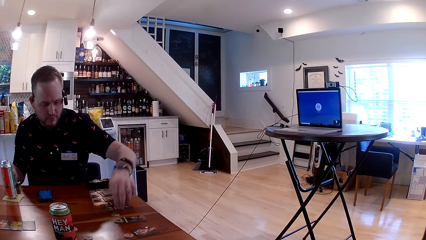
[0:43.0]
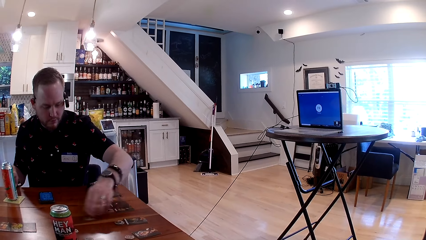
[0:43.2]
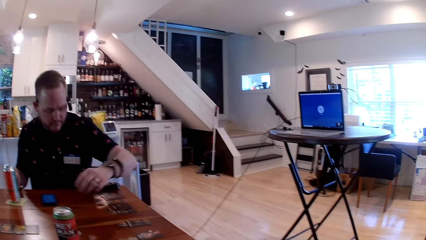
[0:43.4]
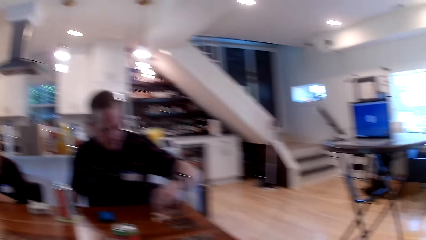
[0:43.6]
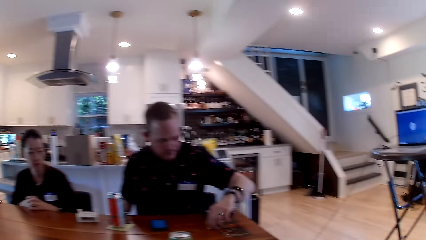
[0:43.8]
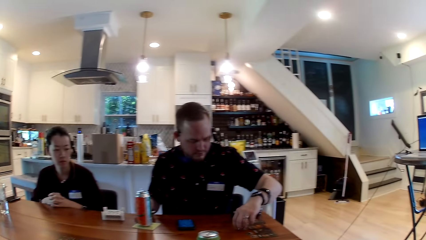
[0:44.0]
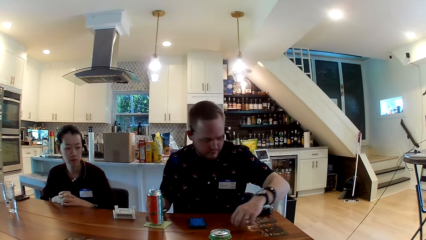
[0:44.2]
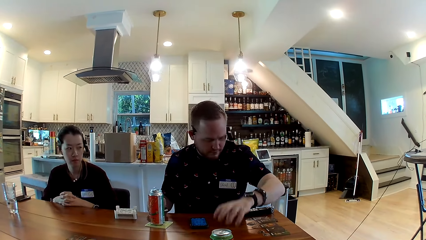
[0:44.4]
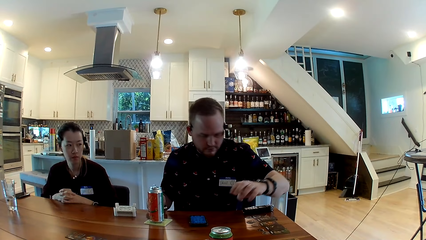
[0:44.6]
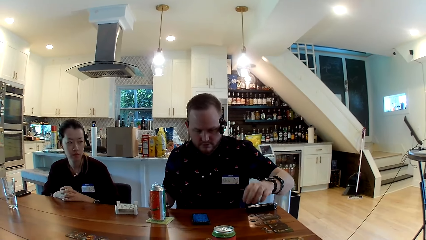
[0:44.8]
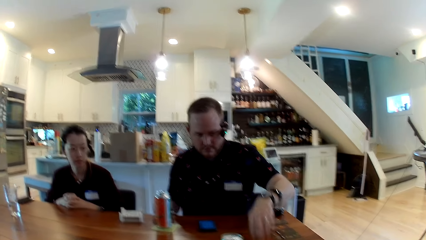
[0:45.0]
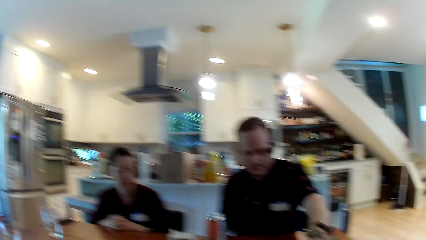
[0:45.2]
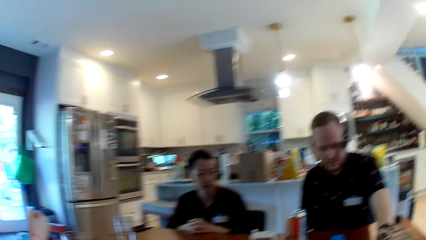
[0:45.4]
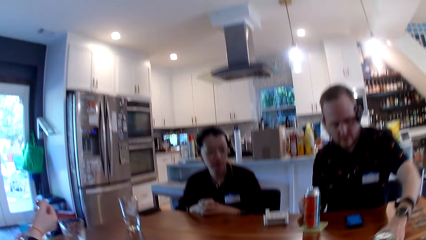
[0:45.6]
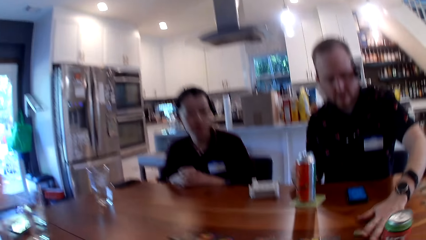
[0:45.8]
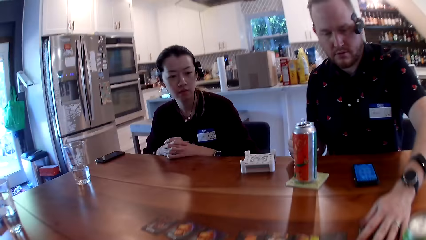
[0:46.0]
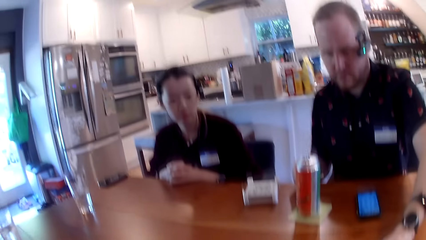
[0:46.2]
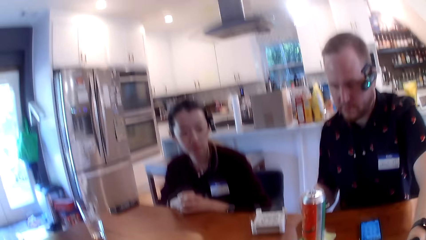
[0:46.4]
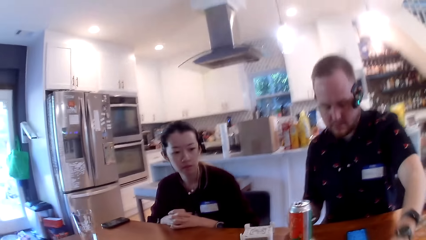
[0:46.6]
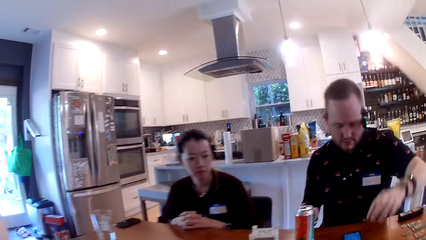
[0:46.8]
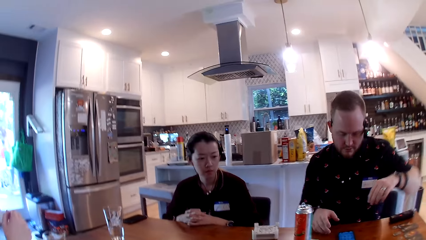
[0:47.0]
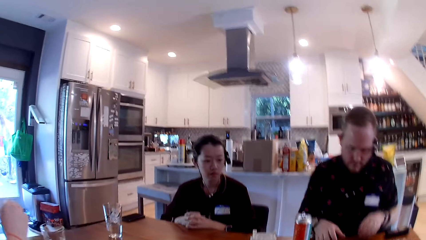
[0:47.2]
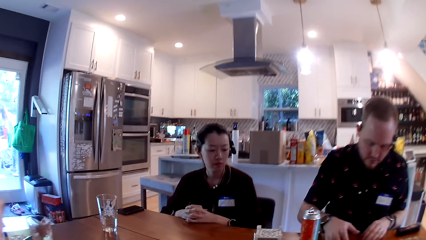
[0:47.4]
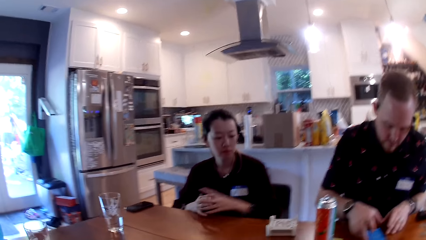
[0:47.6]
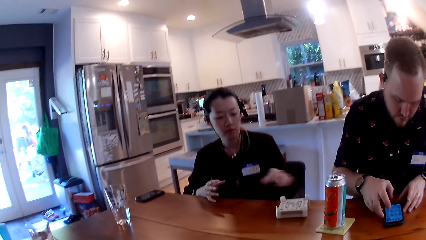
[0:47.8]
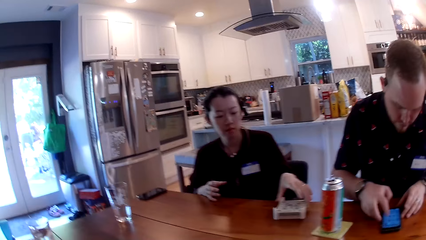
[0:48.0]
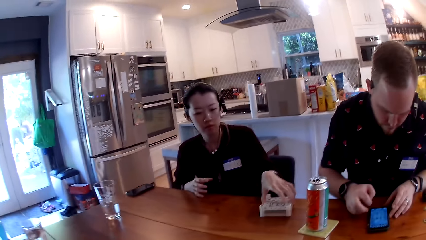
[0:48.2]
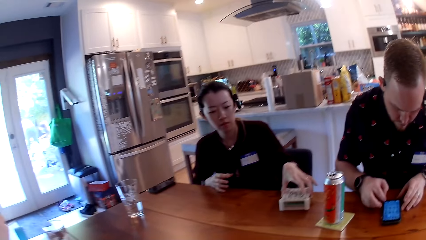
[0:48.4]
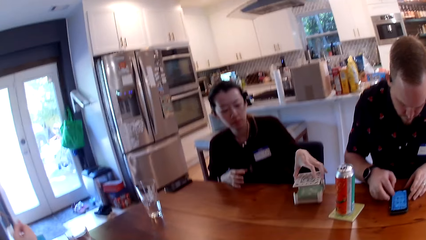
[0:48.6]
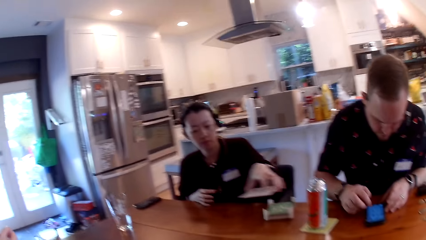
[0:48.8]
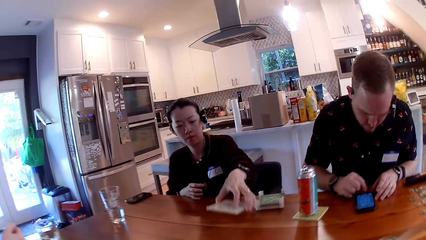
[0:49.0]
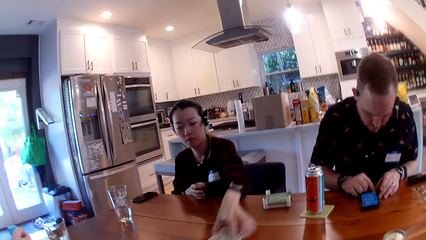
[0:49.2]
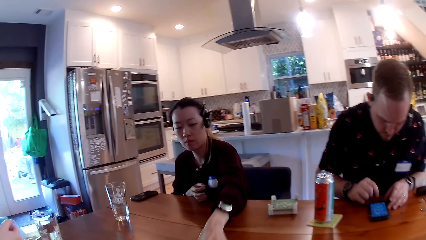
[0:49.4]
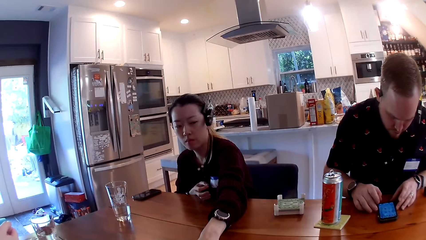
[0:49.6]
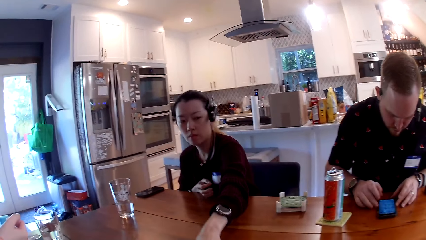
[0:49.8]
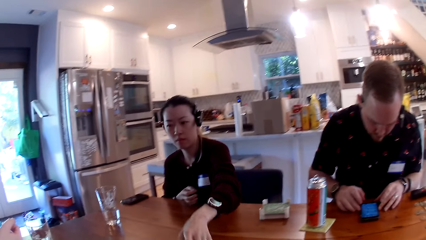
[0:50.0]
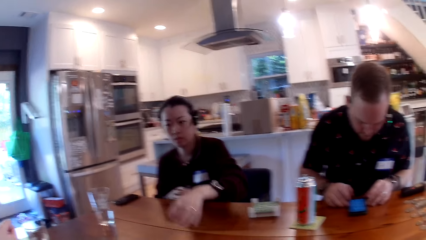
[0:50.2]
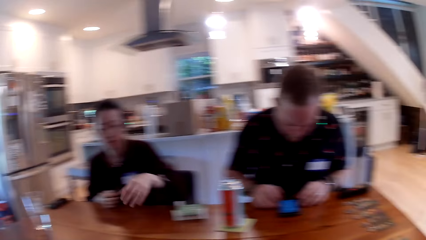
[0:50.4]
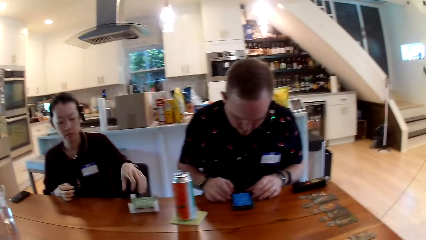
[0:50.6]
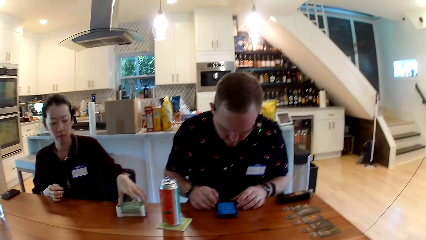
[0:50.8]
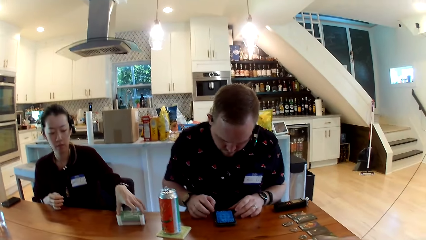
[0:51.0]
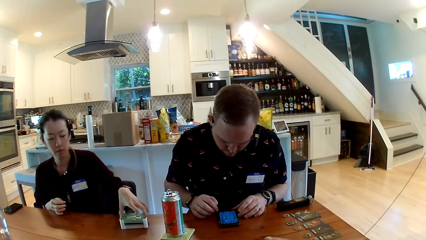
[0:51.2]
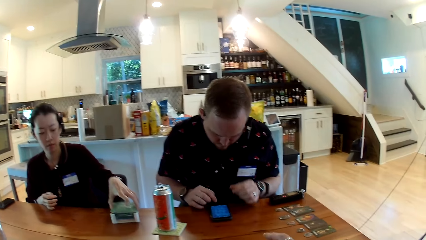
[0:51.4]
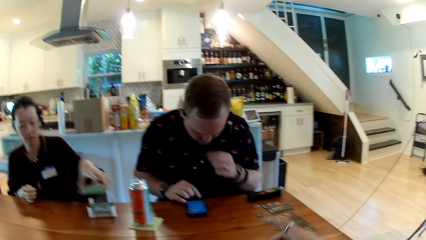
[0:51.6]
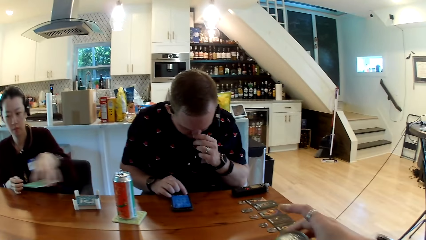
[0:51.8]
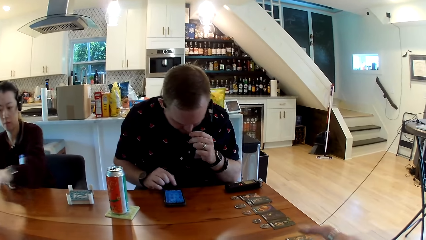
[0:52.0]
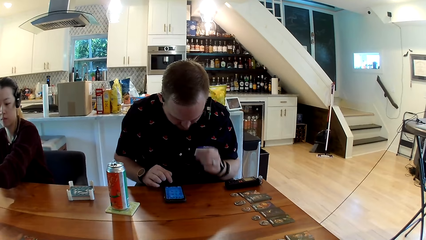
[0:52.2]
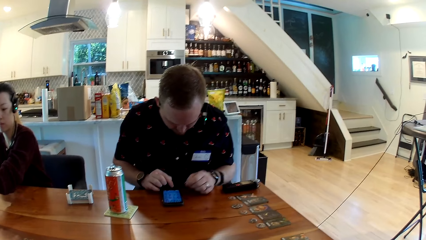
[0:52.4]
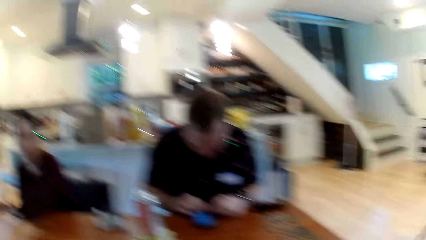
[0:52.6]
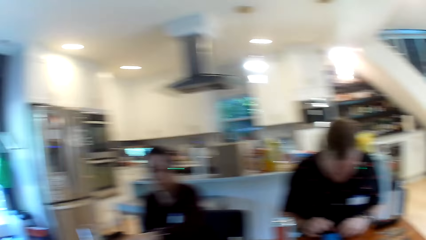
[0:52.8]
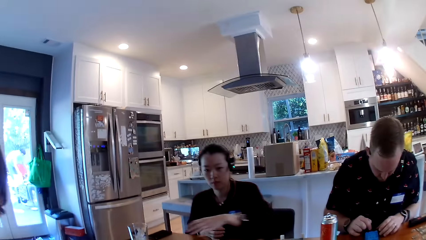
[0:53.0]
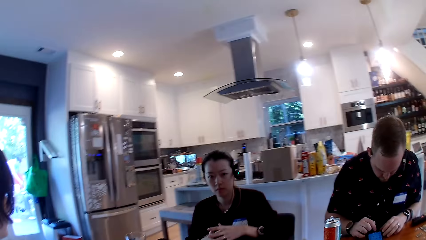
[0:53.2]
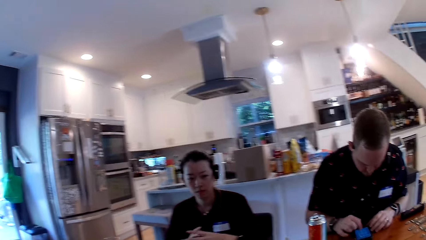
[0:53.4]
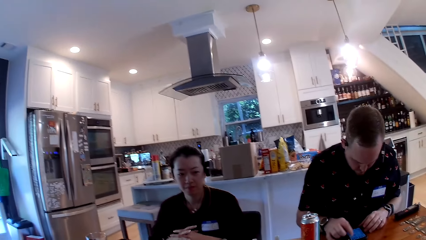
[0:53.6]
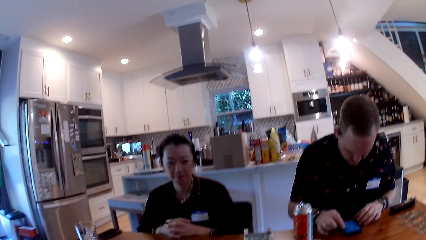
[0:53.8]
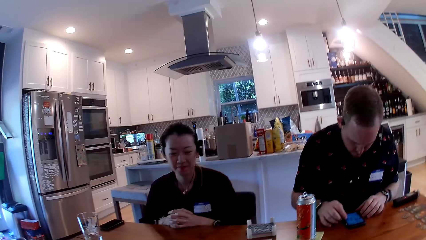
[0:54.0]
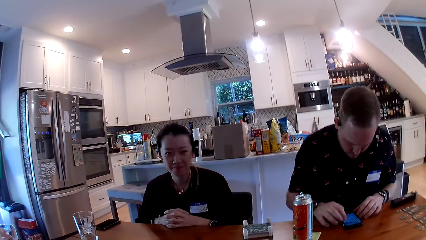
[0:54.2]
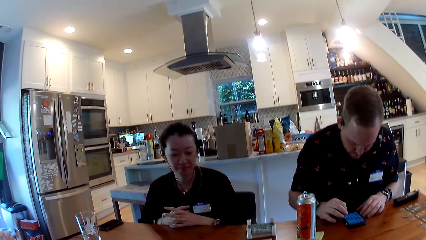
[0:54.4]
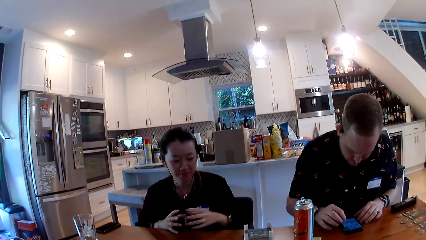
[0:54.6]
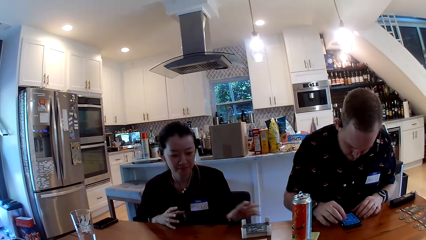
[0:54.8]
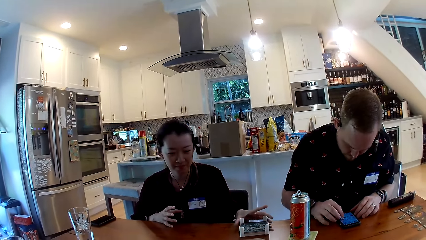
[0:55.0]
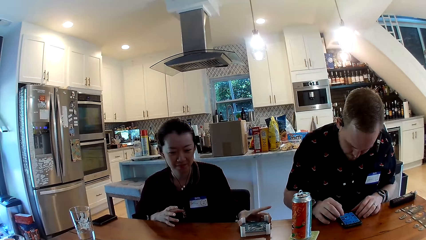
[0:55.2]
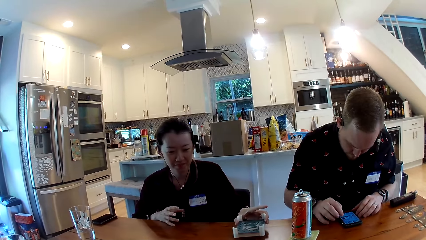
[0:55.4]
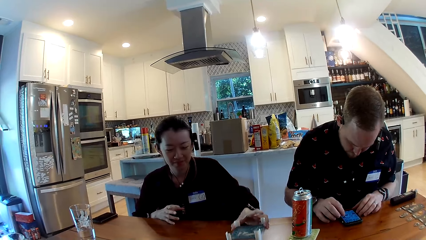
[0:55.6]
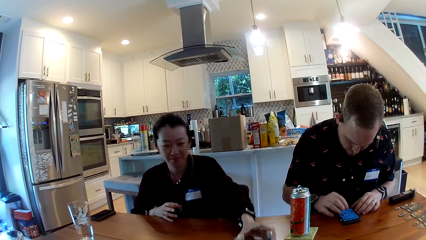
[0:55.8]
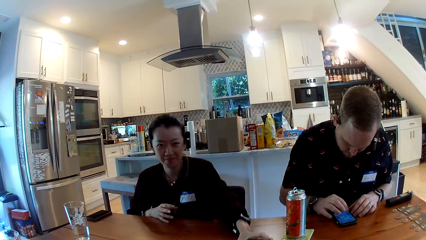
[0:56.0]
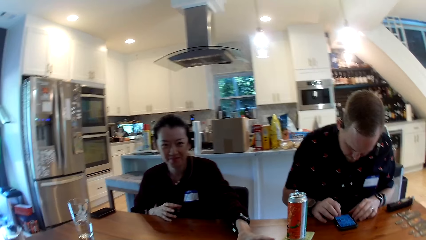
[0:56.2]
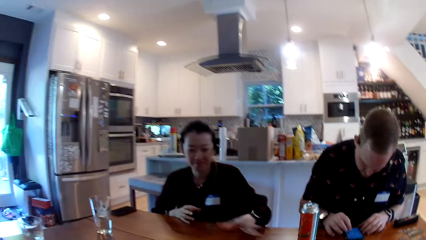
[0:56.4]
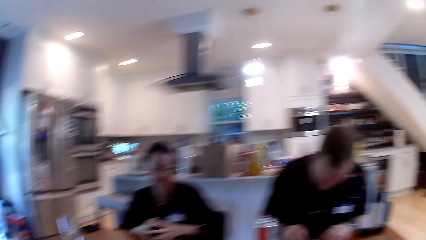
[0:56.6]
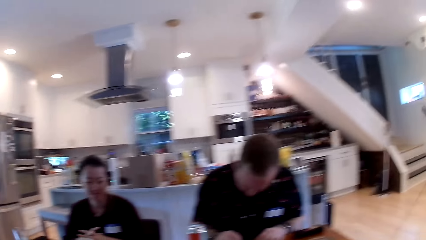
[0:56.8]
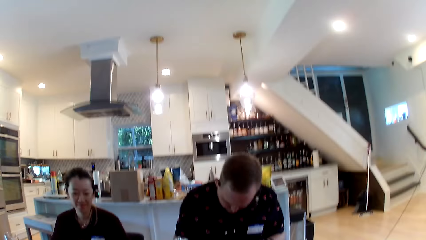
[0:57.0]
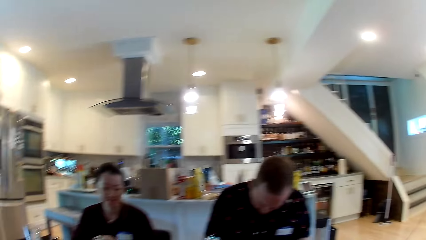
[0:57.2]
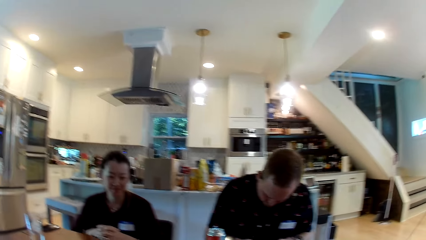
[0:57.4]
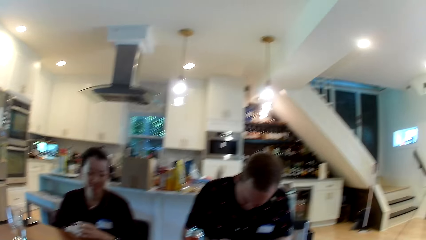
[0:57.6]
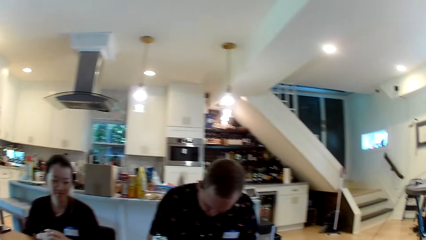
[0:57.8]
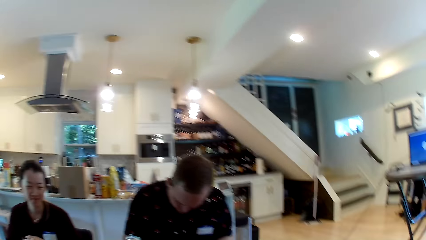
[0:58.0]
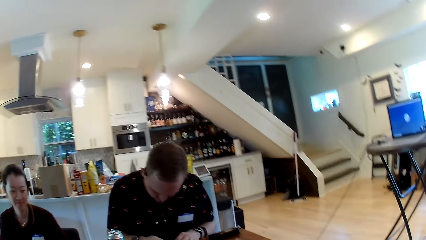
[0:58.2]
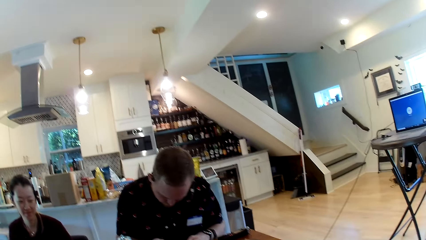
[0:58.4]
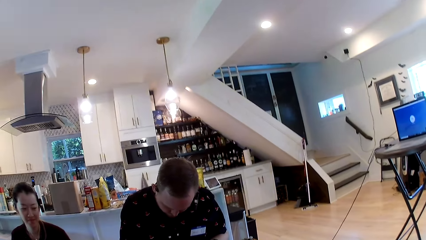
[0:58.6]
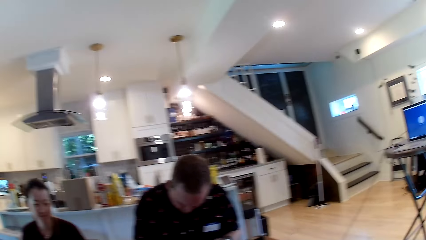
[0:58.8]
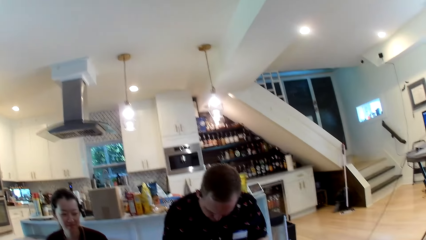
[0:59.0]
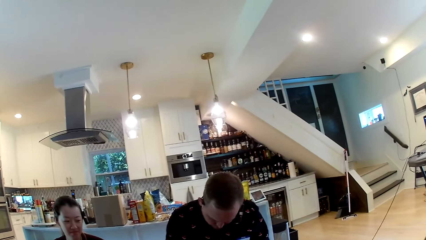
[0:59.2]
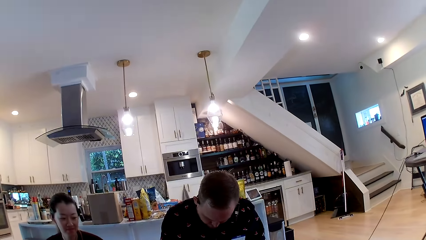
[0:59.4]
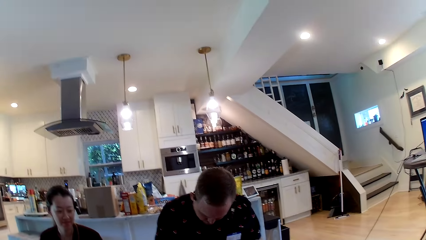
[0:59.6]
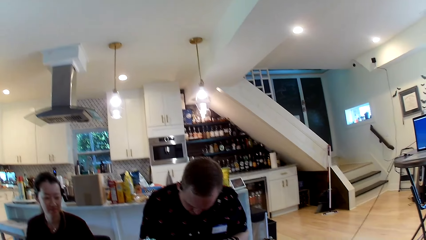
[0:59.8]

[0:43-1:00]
The man places the game chip on the dining table with his left hand. The man moves the game chip across the dining table with his left hand. The man moves the game chip across the dining table with his left hand again. The camera wearer looks at the table. The man moves the game chip across the dining table with his left hand again. The camera wearer converses with the woman. The man holds a phone. The man uses the phone on the dining table with both hands. The woman picks a coaster from a coaster holder on the dining table with her left hand. The woman places the coaster on the dining table with her left hand. Another woman converses with the first woman. The first woman picks a coaster from the coaster holder on the dining table with her left hand. The man touches his nose with his left hand. The camera wearer looks at the first woman. The first woman places the coaster on the dining table with her left hand. The first woman moves a card holder on the table. The first woman picks the coaster holder from the dining table with her left hand. The first woman places the coaster holder in her left hand on the dining table. The camera wearer looks at the man and the first woman.
